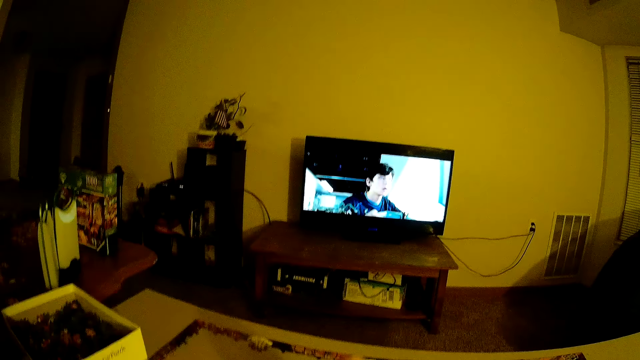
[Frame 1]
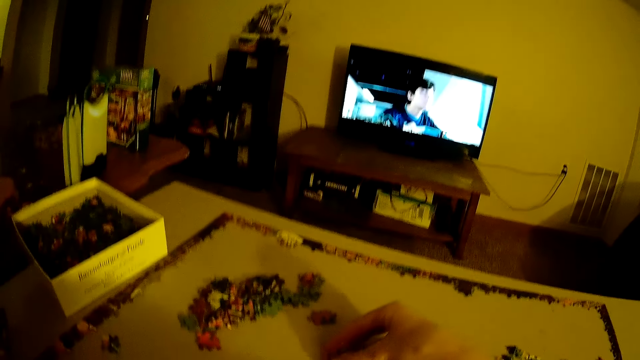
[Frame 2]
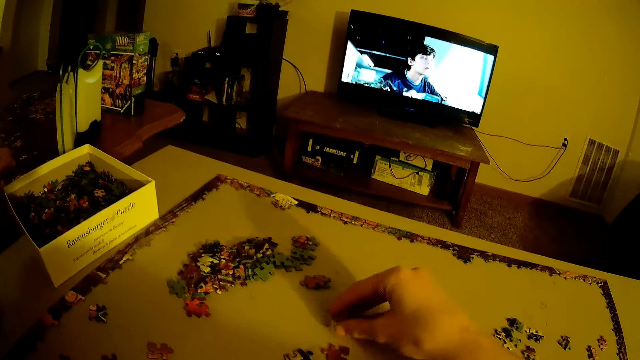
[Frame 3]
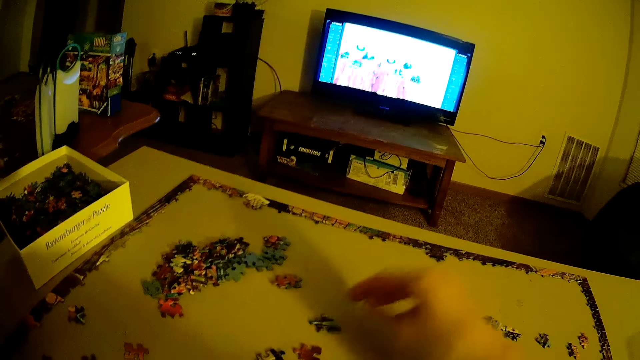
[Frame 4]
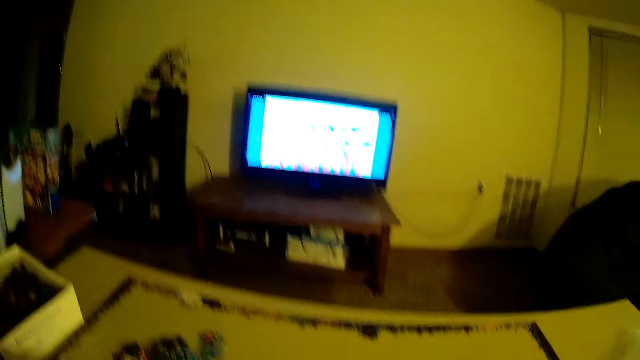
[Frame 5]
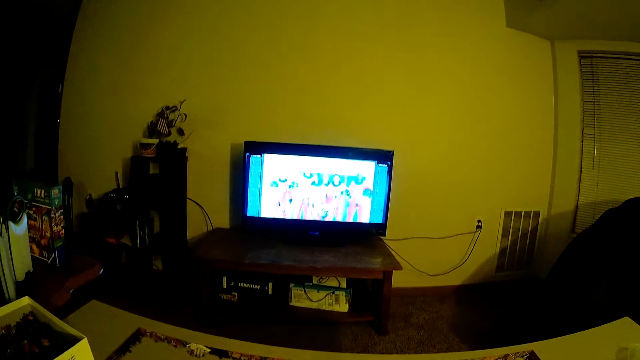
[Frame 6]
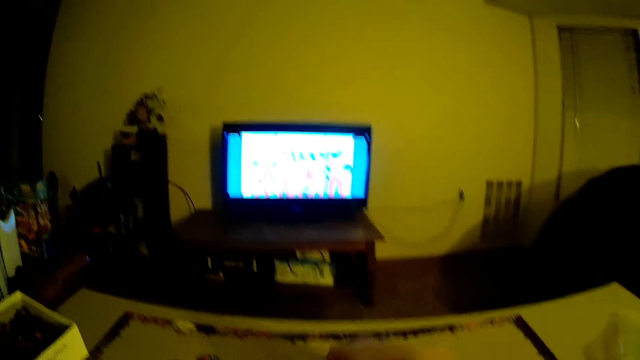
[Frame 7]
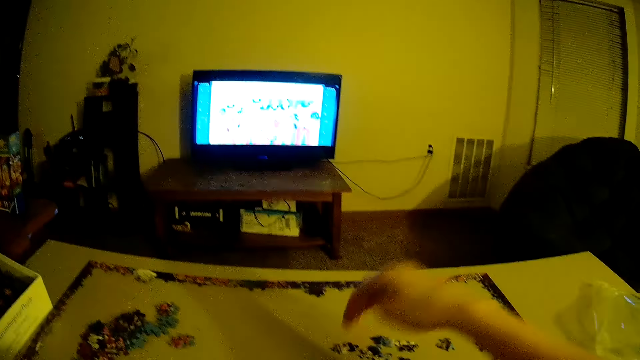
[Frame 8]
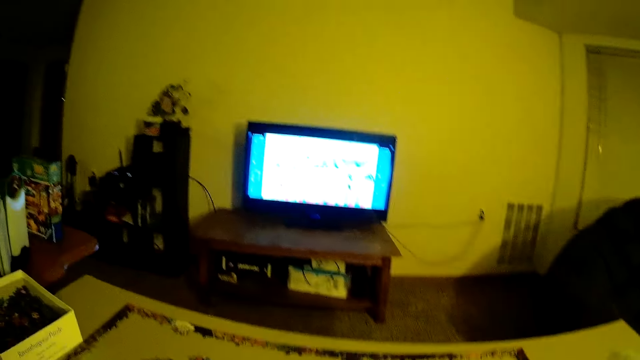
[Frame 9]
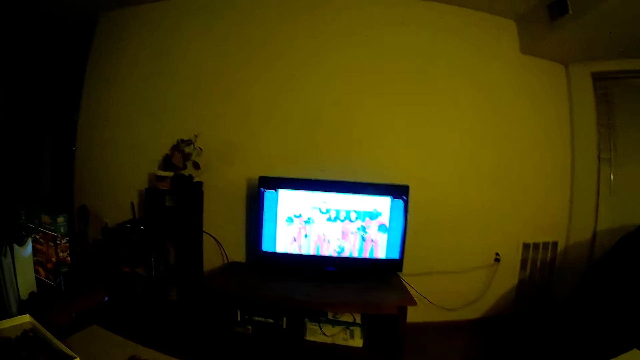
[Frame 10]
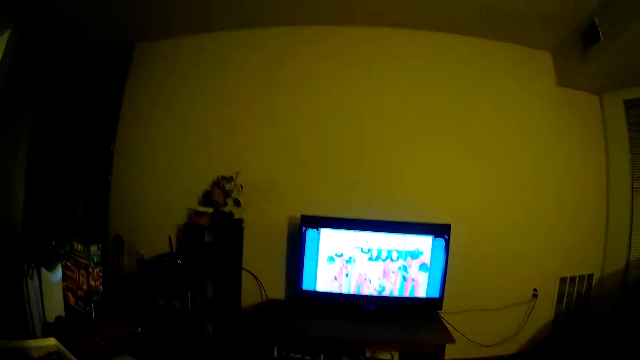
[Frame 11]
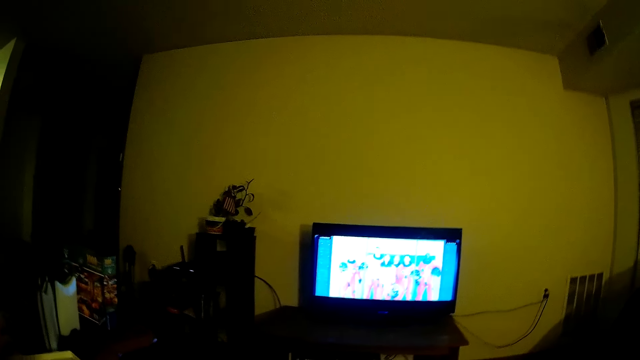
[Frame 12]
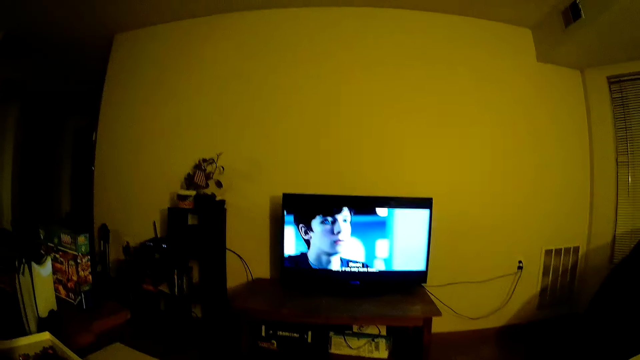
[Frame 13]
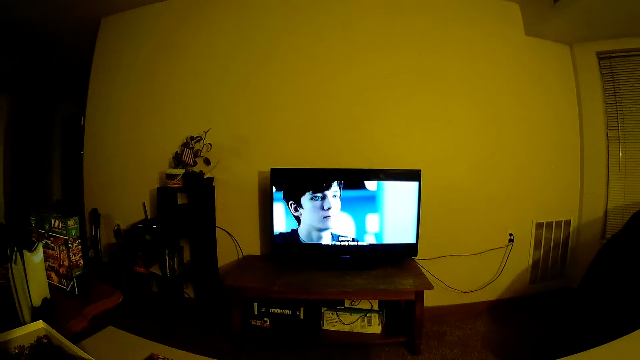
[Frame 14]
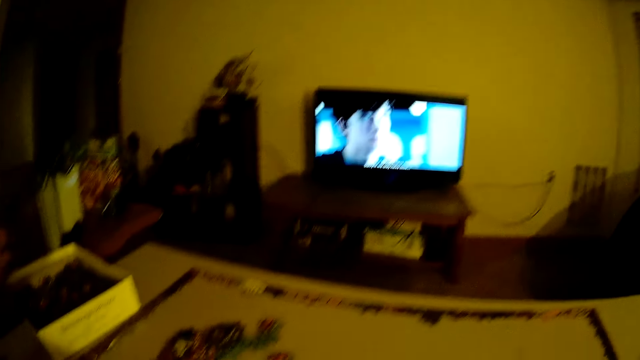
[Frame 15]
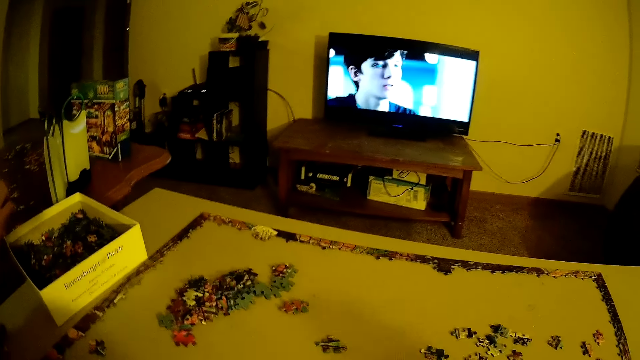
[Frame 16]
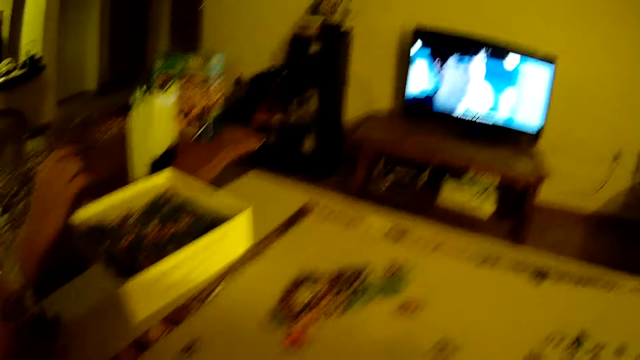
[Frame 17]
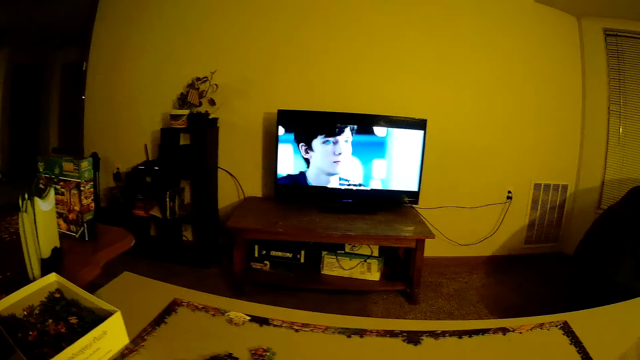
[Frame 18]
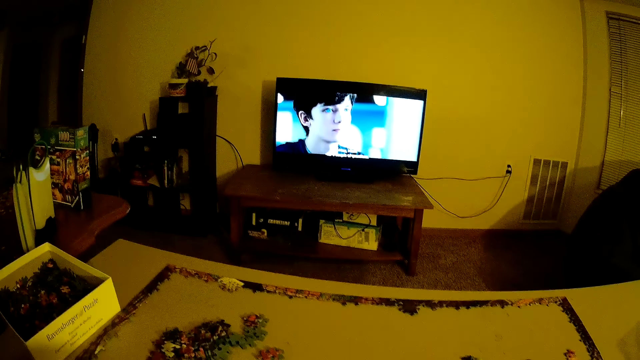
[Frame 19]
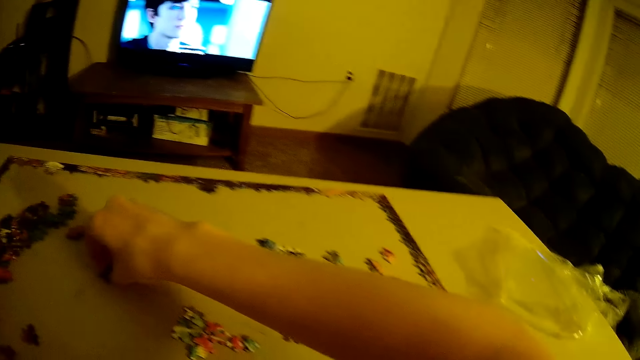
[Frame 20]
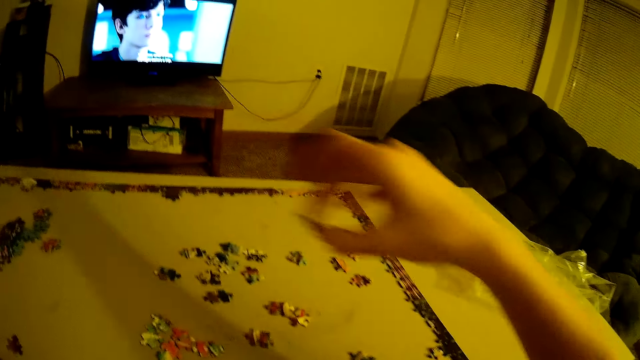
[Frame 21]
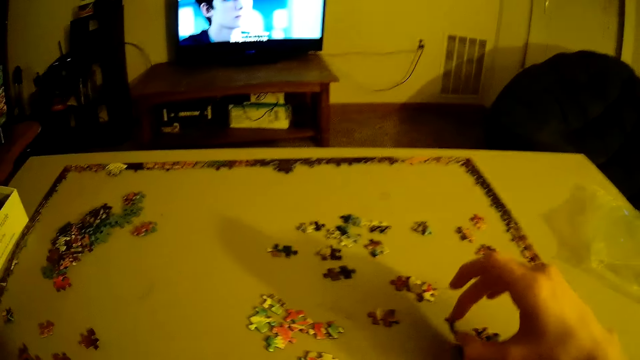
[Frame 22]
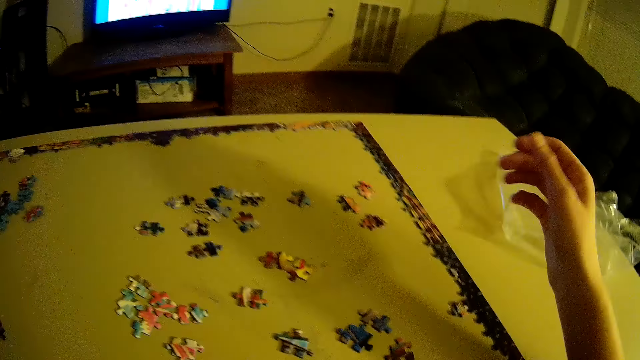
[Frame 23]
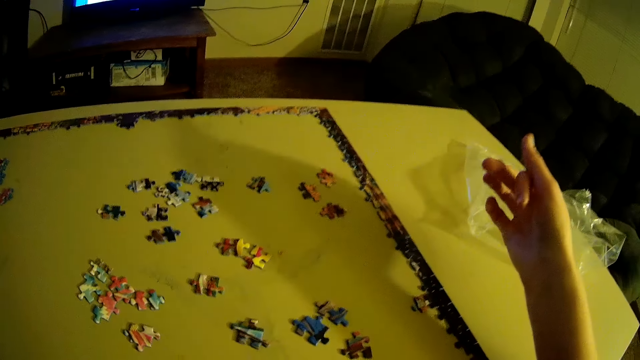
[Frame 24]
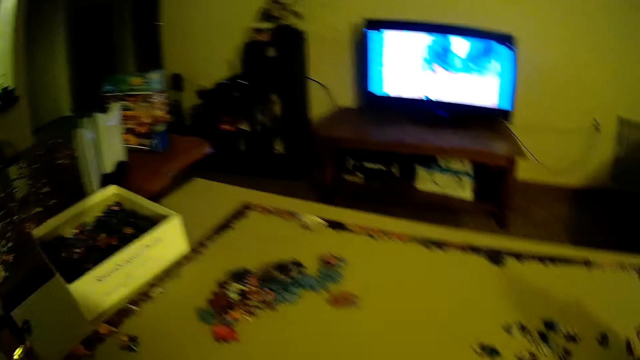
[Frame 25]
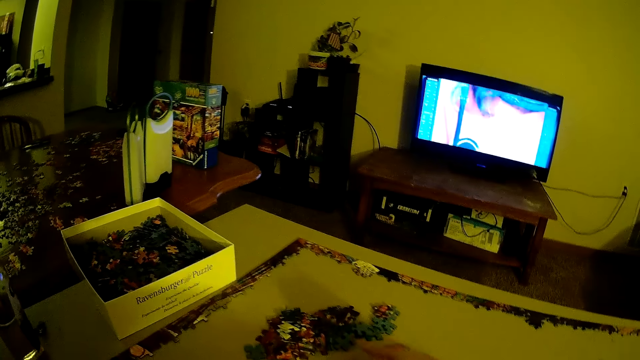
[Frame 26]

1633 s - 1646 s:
The camera wearer places the card on the table. They watch the television. A man assembles the jigsaw. The camera wearer assembles the jigsaw. They pick up a playing card from the table. They drop the card on the table.

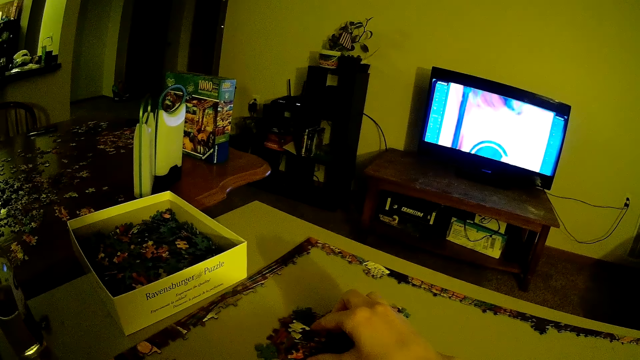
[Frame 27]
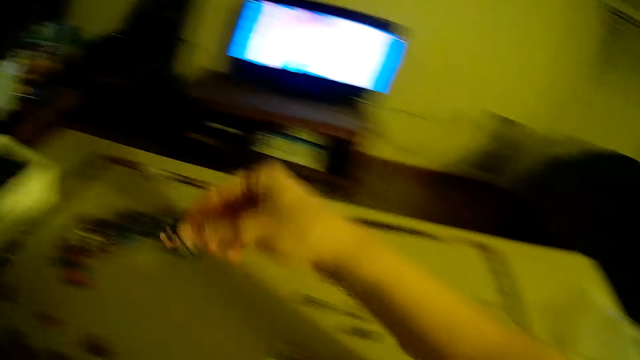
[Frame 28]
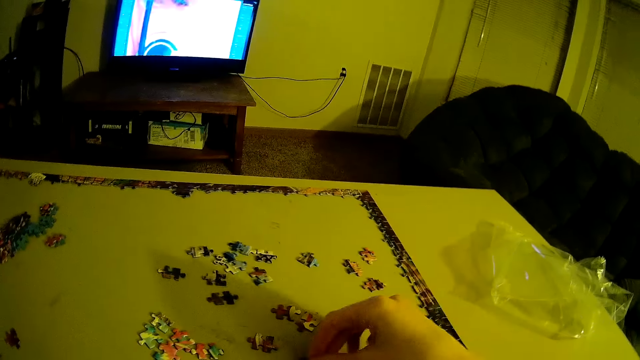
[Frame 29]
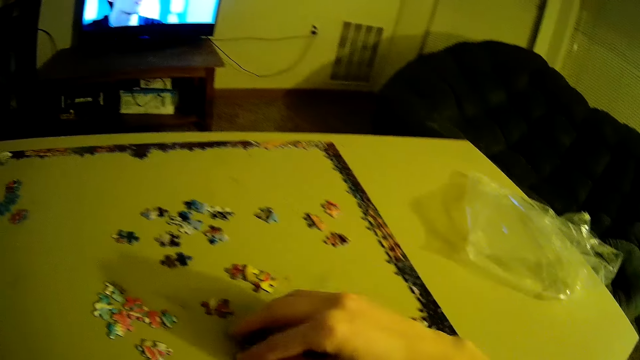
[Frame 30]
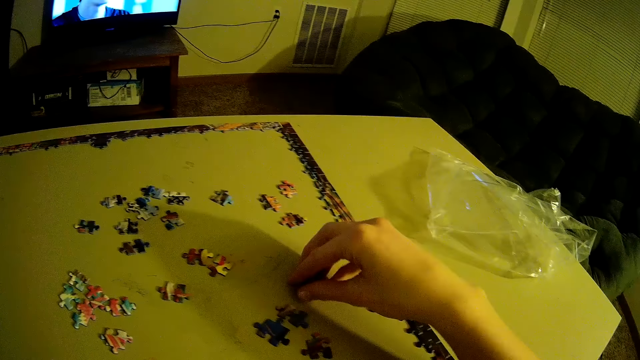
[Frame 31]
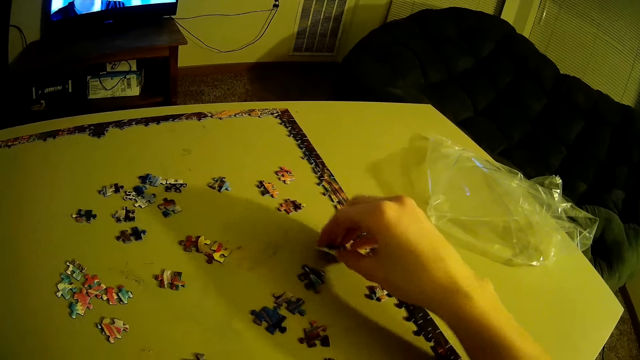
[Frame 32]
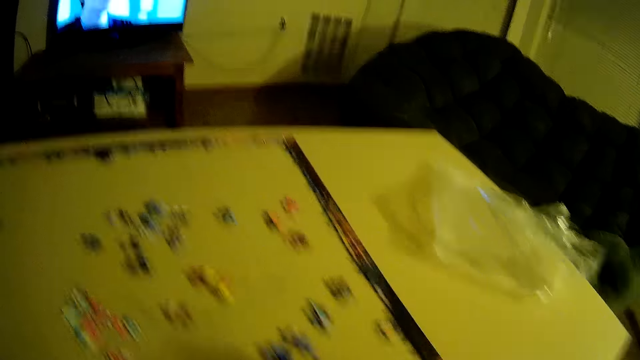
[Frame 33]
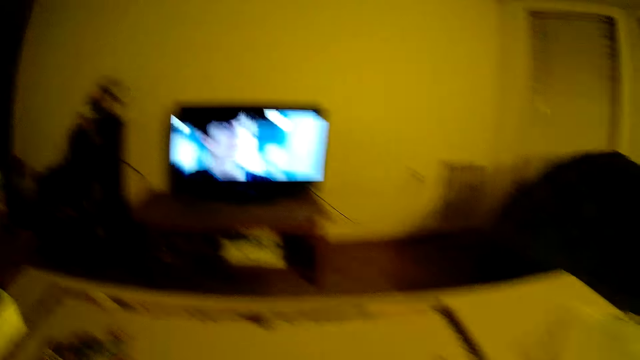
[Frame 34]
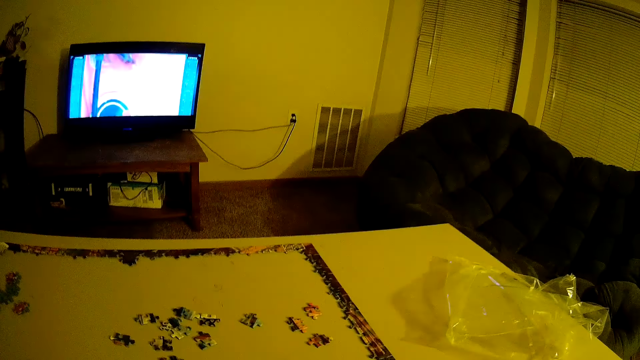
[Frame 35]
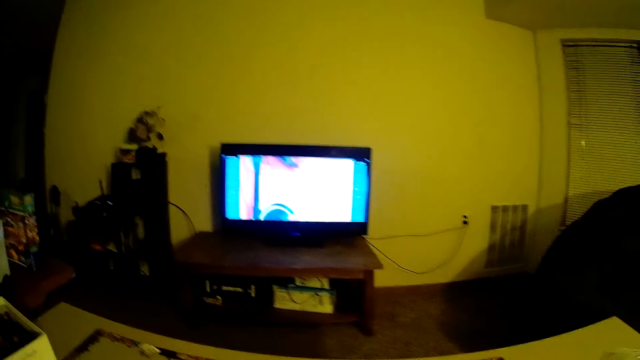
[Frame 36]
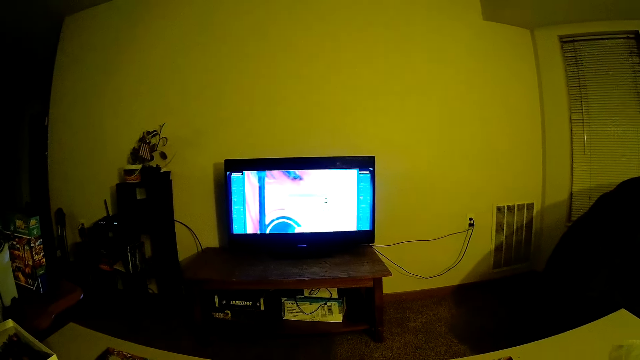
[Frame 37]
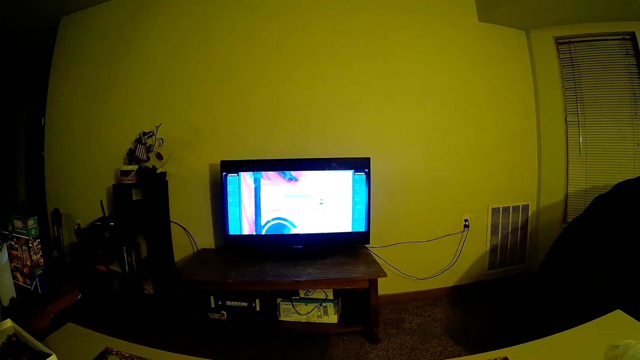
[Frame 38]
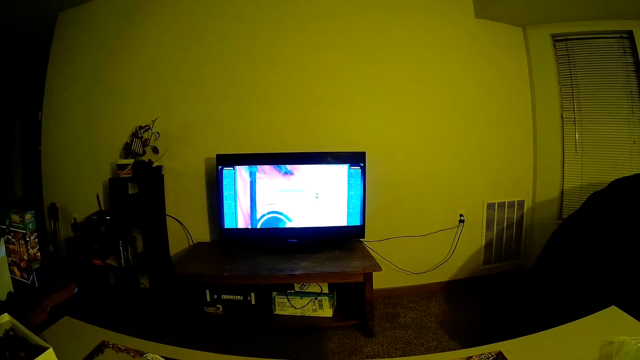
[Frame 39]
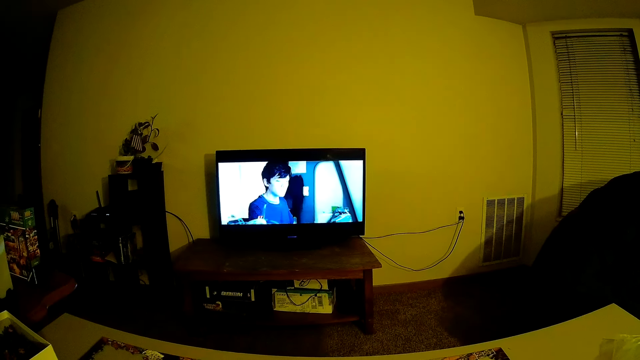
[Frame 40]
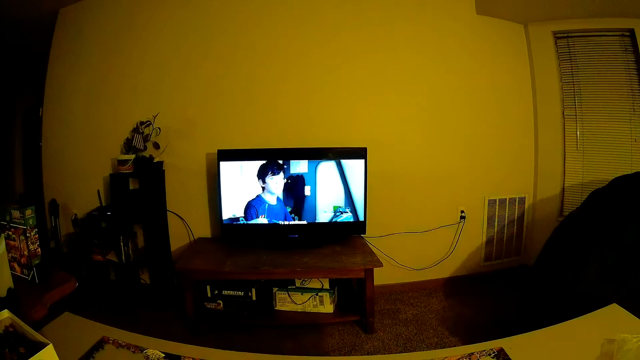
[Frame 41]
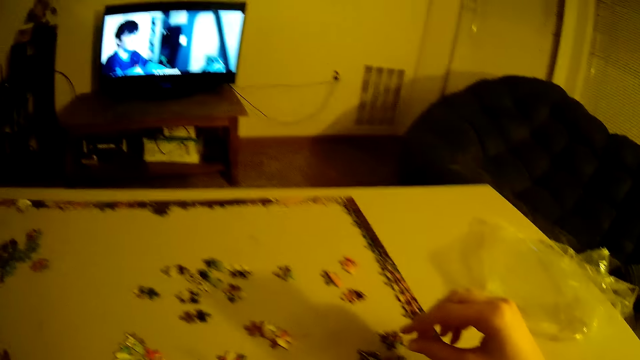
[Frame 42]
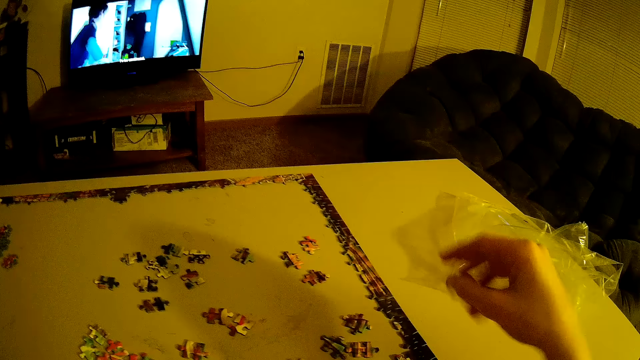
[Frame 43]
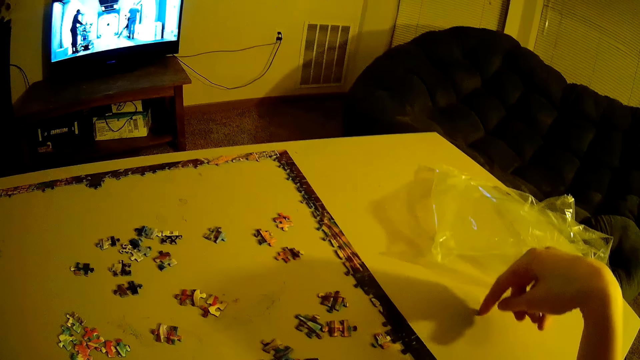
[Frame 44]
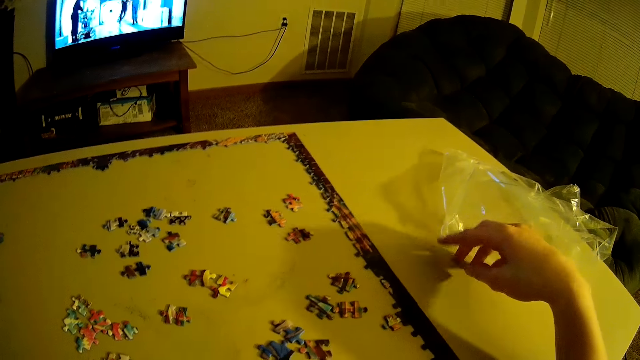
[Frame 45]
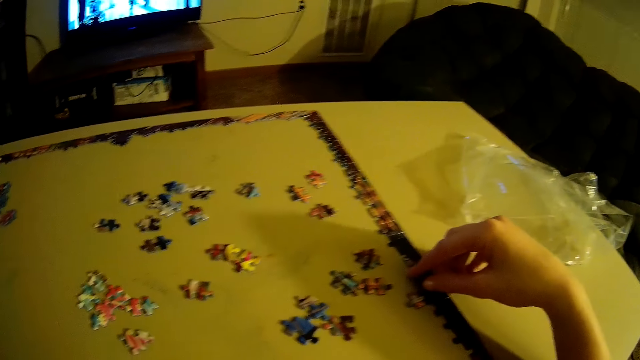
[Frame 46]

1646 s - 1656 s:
The camera wearer picks up a playing card from the table. They slide a card on the table.
